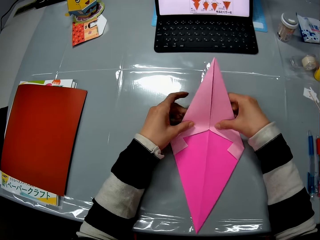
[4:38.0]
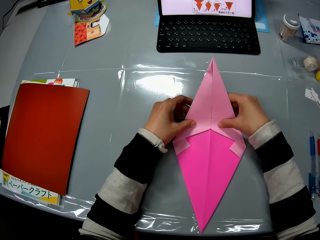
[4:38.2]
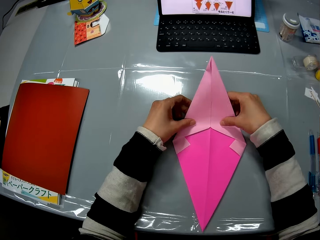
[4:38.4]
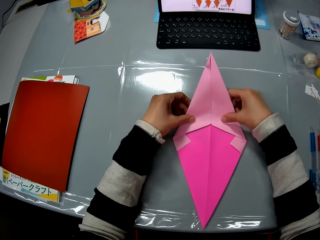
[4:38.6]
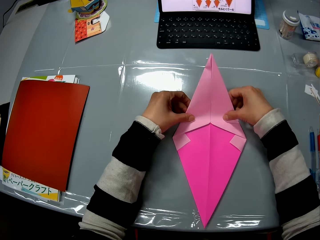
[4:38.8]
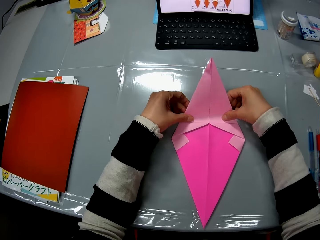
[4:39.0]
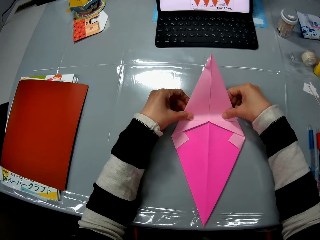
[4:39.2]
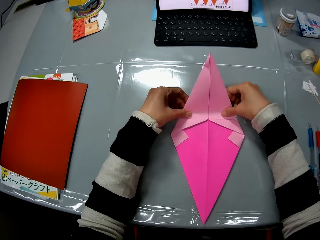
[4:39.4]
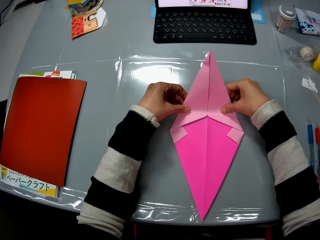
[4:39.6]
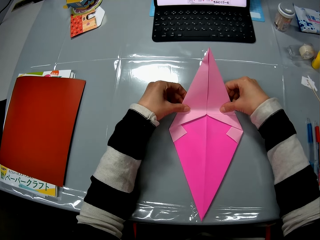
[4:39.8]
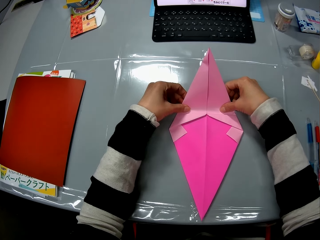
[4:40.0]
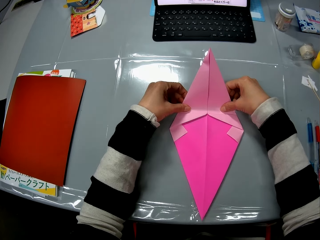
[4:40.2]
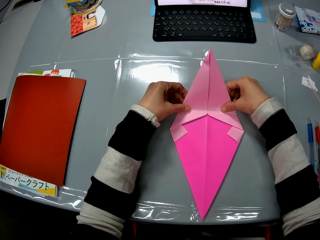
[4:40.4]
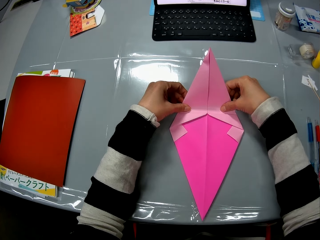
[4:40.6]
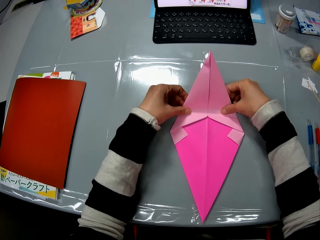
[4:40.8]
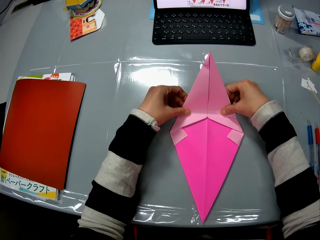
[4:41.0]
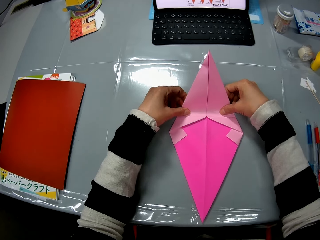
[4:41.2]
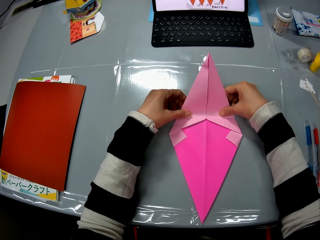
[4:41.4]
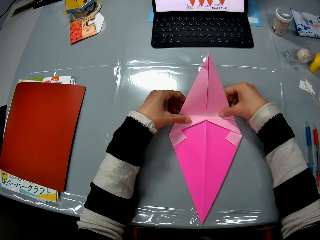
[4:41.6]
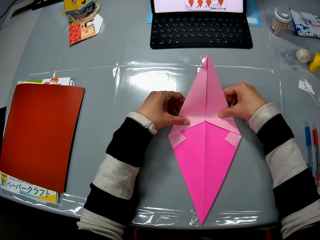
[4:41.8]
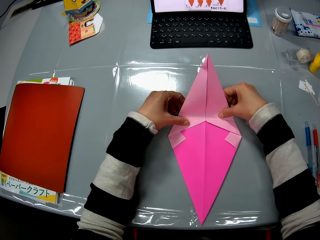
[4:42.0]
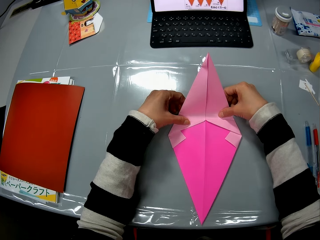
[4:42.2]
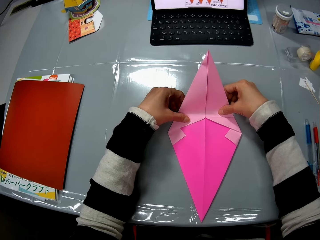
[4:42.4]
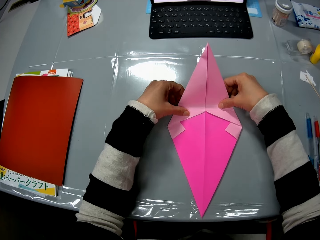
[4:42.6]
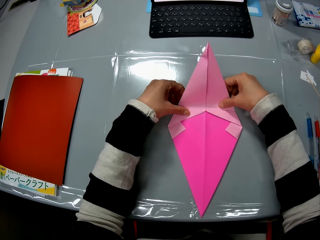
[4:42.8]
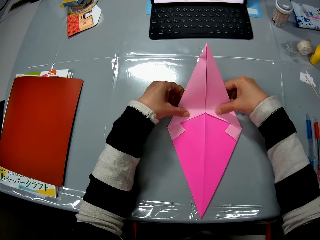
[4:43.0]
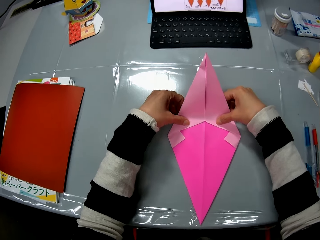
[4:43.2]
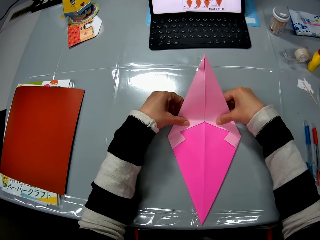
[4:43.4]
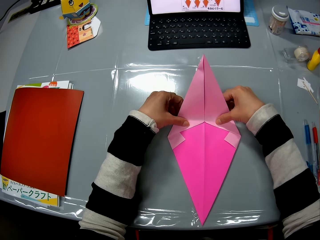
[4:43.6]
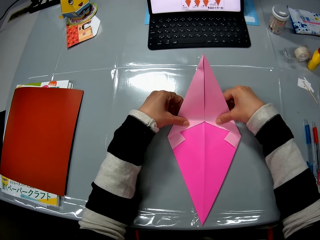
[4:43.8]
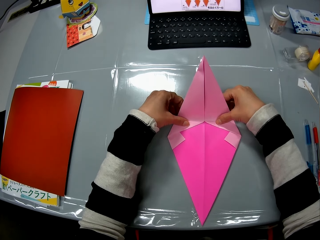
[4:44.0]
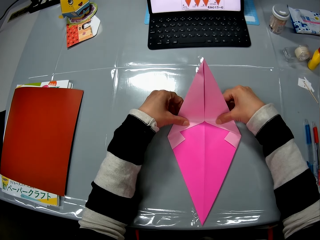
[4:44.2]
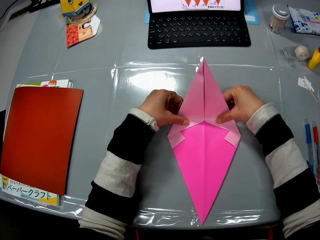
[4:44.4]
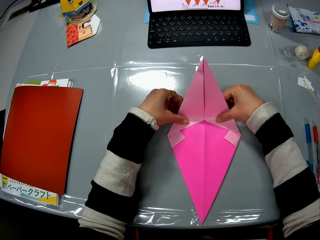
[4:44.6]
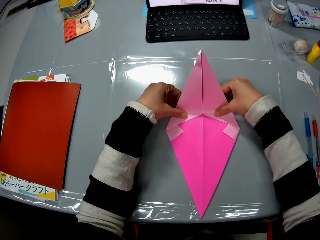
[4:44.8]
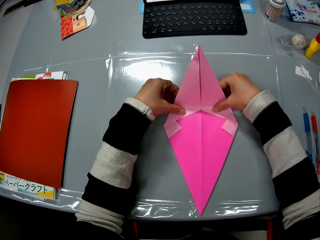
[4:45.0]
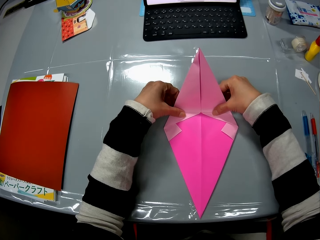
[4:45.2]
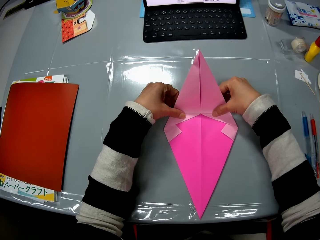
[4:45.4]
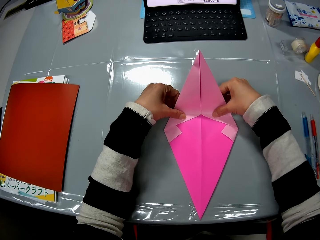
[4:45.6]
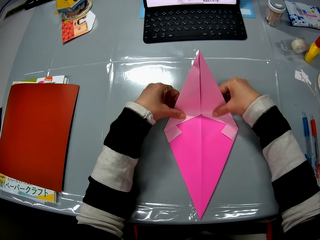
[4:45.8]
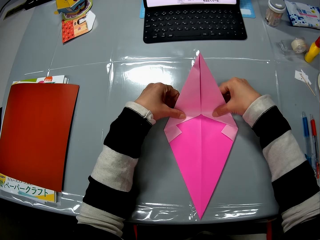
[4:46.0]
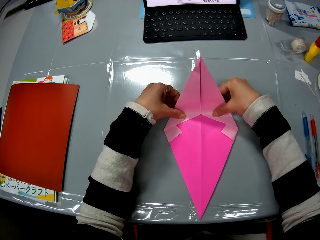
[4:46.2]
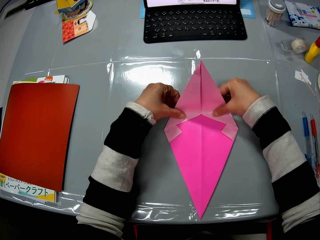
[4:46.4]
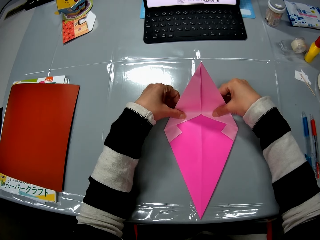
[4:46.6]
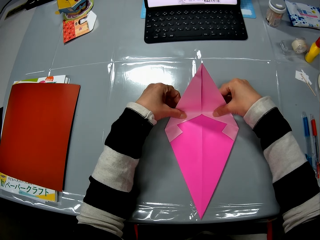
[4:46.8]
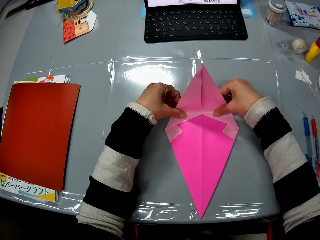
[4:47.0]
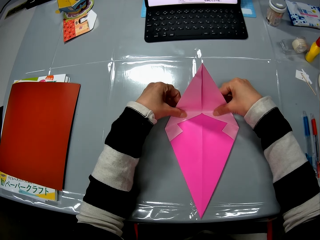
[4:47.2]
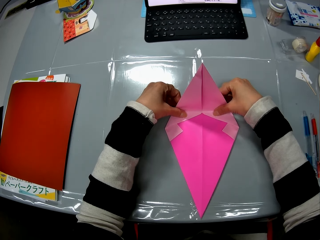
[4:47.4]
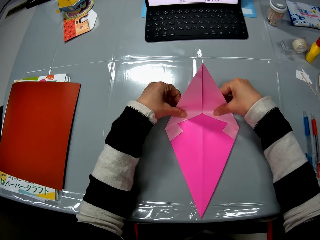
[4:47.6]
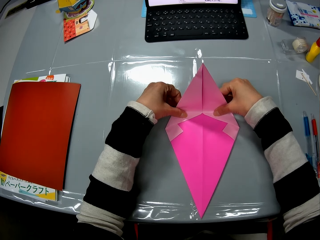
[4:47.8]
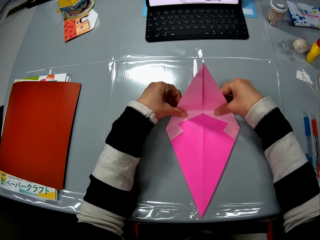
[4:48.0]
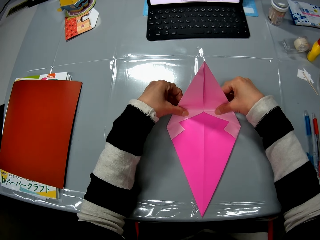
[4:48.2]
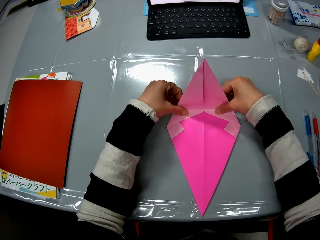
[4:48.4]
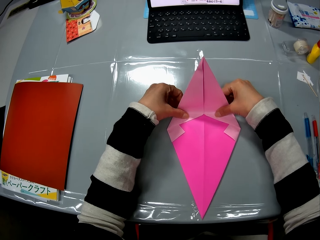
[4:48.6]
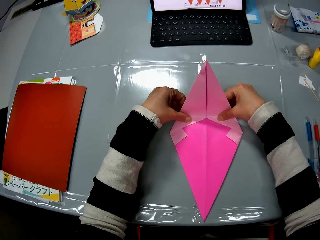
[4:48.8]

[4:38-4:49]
The camera wearer places the craft on the table. They fold the craft paper. They bend the craft on the table with both hands. They push a part of the origami forwards.

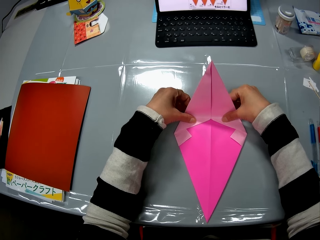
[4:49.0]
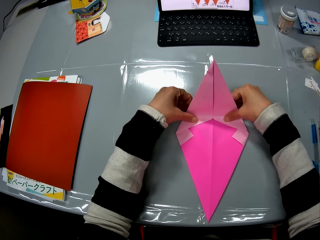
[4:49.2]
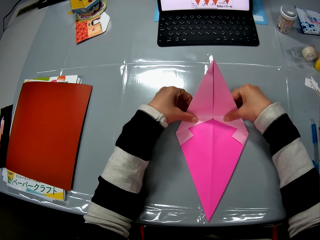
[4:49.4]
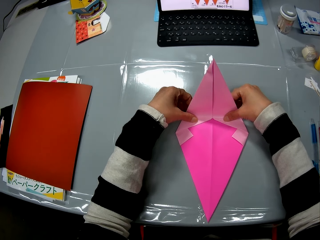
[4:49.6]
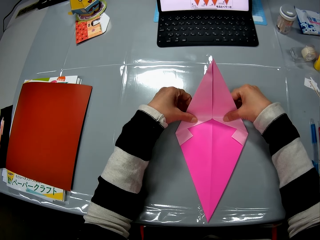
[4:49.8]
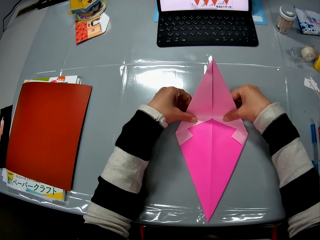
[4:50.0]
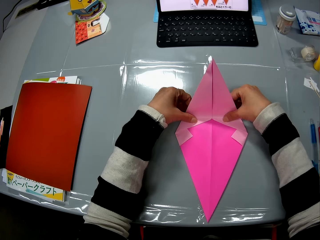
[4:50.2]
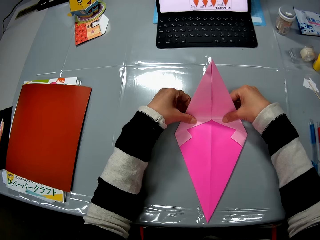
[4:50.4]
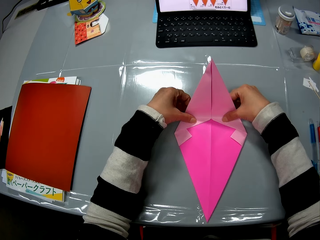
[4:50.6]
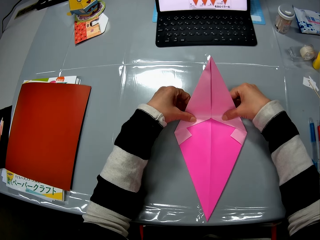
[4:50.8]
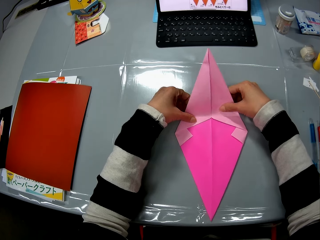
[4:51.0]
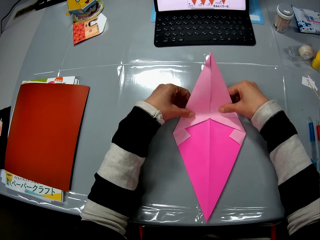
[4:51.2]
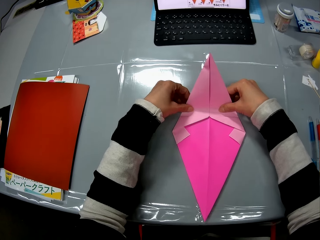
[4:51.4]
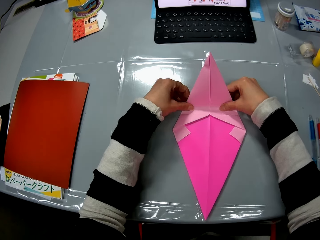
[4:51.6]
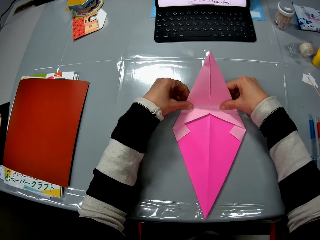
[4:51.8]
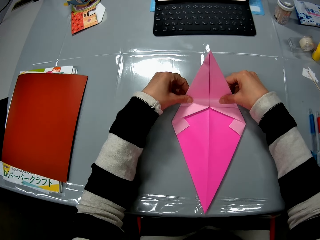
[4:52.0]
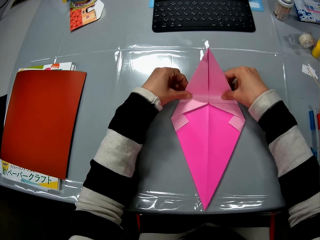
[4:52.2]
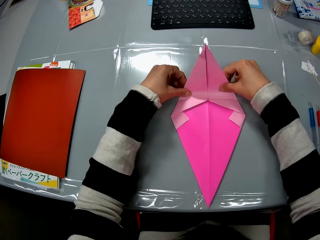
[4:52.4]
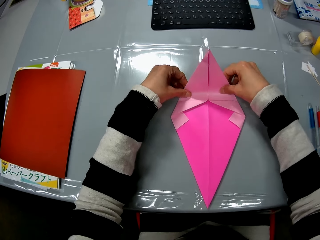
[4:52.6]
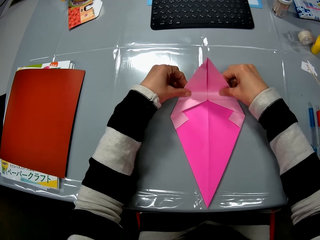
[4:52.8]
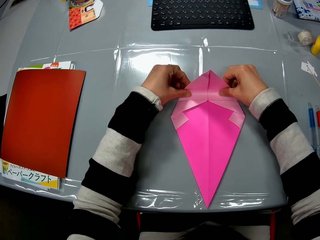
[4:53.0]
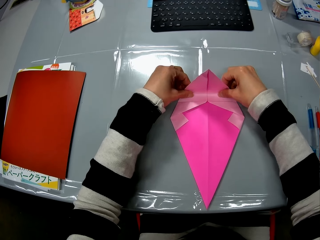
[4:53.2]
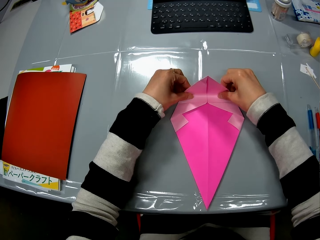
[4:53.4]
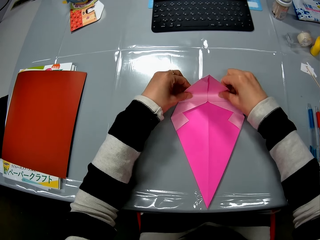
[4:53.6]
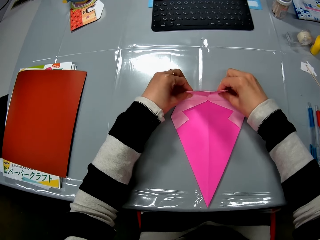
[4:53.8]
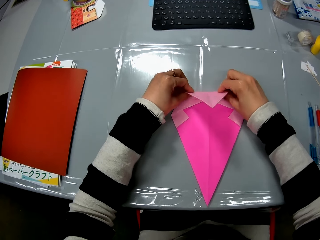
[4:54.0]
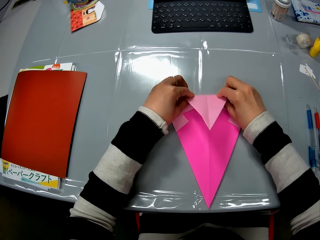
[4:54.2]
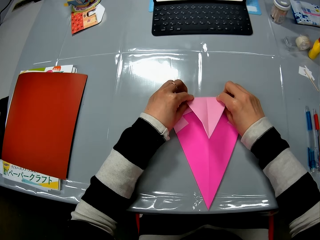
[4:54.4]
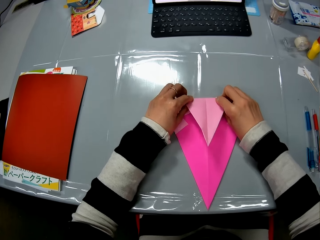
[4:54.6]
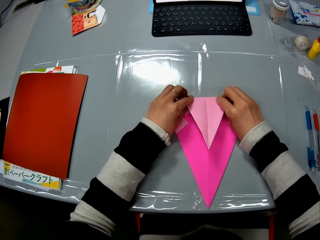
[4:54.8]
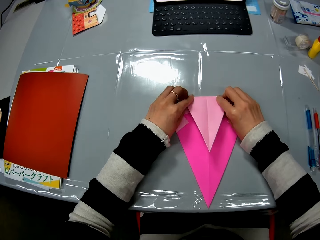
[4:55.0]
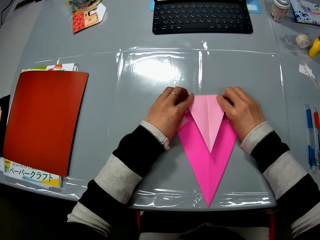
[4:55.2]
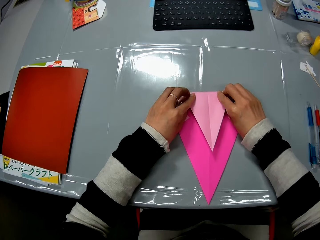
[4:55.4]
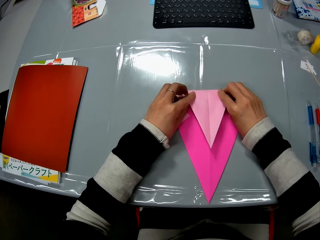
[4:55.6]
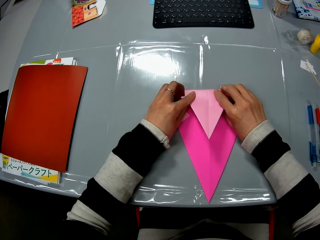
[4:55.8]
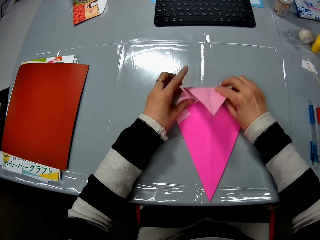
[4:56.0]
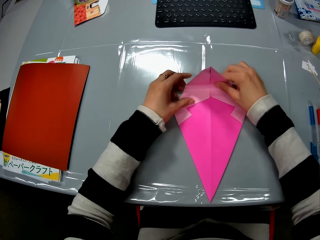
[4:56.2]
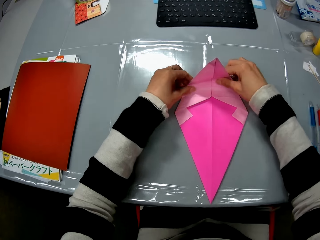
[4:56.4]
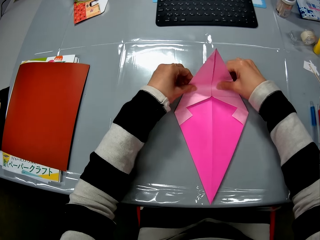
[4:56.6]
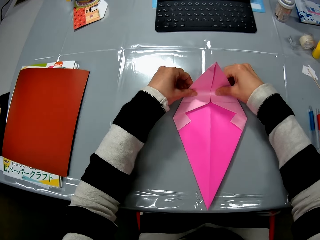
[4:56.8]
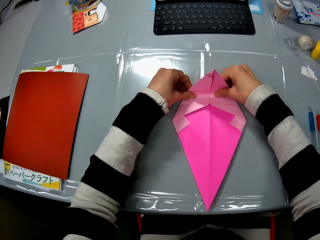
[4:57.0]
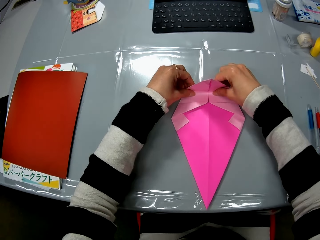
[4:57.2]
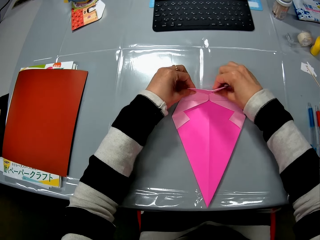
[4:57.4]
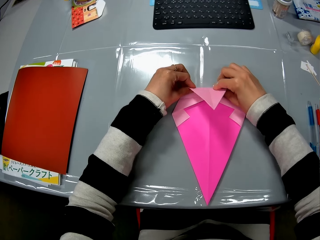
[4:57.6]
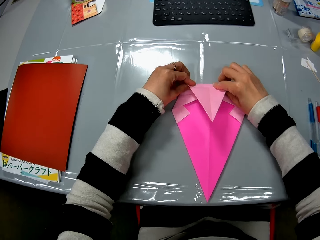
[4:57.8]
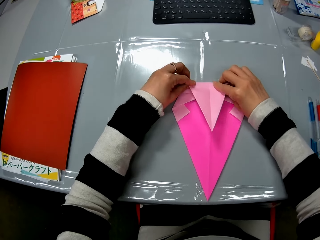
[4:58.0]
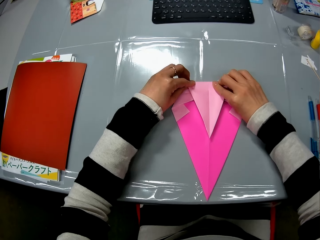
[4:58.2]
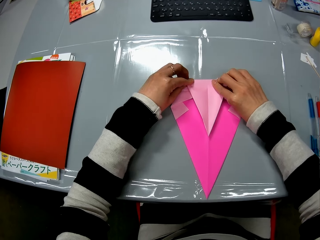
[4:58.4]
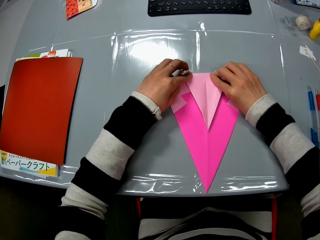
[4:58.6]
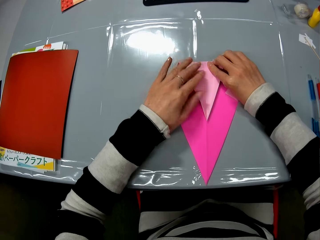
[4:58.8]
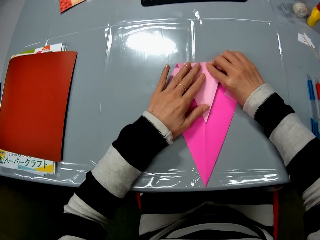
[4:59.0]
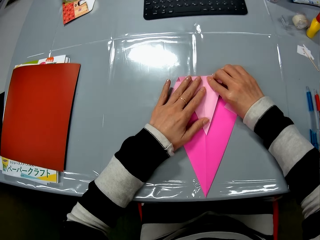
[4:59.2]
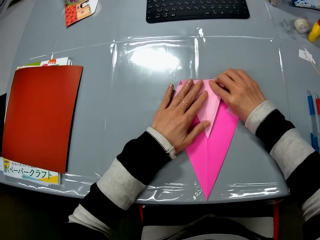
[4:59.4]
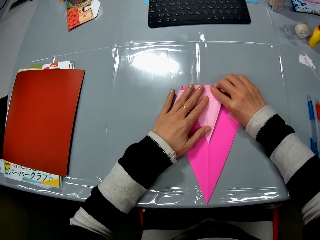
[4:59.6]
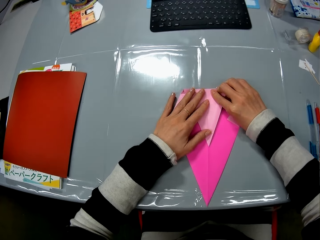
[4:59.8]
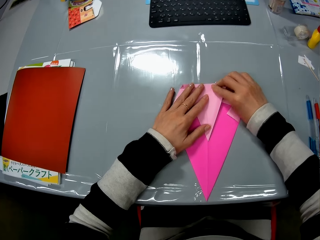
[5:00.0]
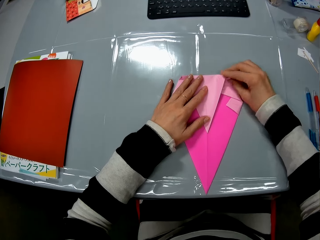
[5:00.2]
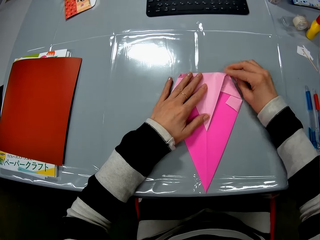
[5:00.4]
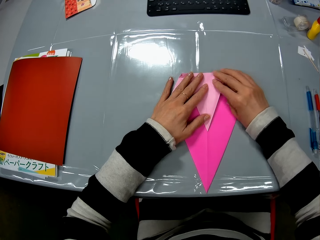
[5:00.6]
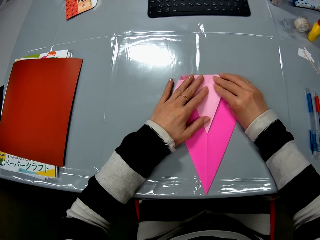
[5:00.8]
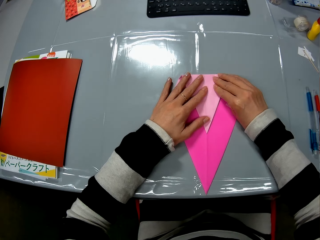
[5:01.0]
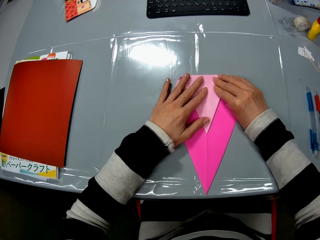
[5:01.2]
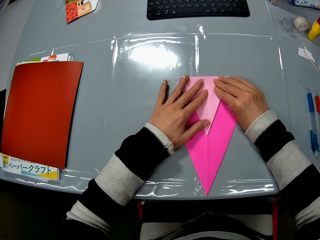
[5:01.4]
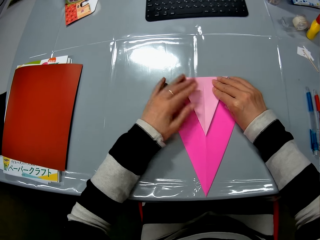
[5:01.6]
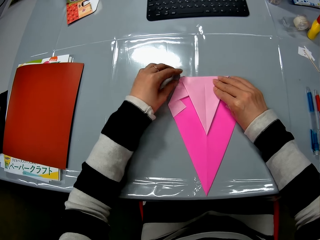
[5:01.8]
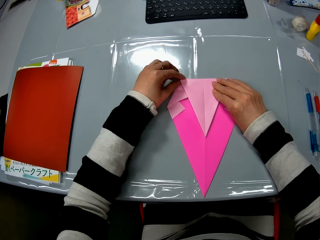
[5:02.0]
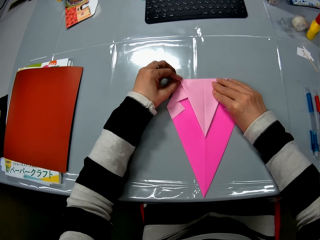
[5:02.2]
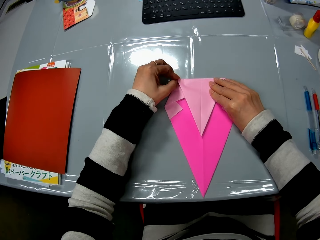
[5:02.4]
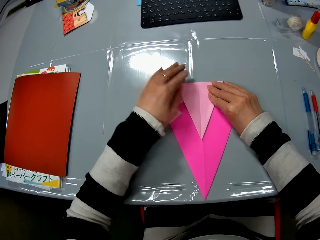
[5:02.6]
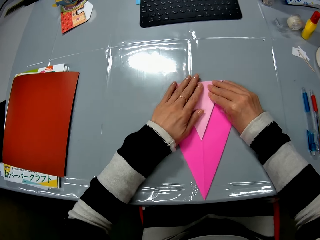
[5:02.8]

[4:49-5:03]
The camera wearer stares at the origami. She moves her hands backwards. She folds the craft with both her hands. She pushes a part of the origami backwards. She folds the origami. She places her hand on the origami. She presses on the origami with her hands.
